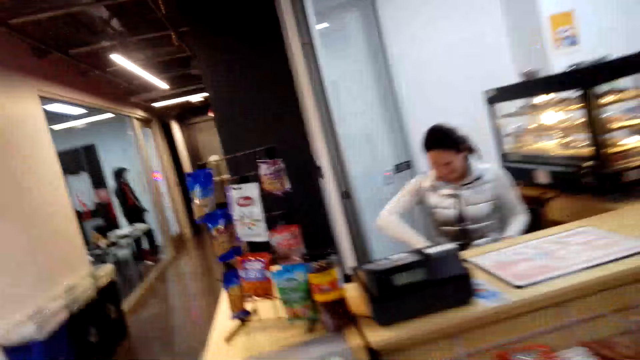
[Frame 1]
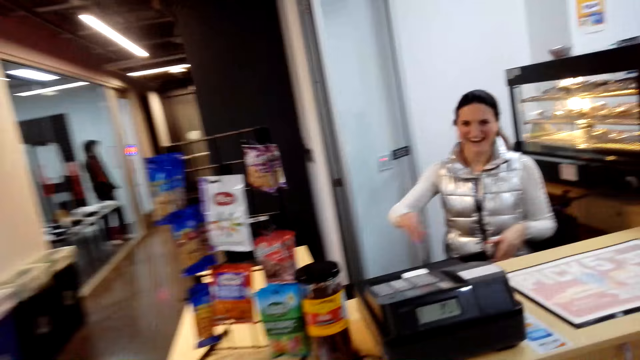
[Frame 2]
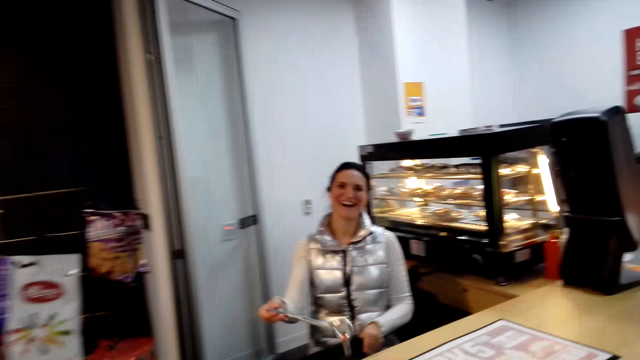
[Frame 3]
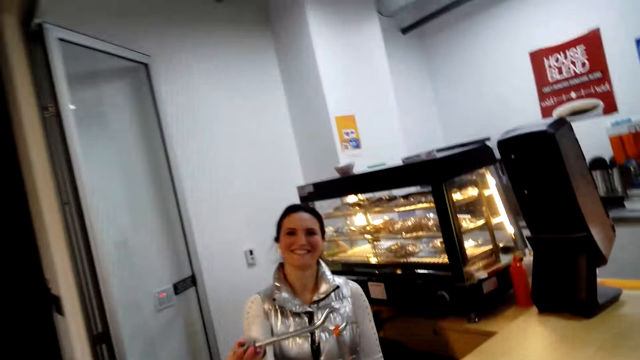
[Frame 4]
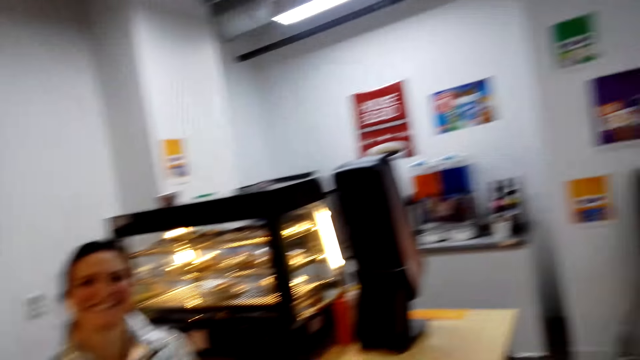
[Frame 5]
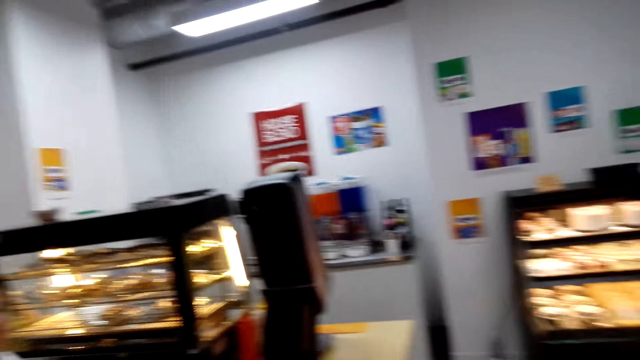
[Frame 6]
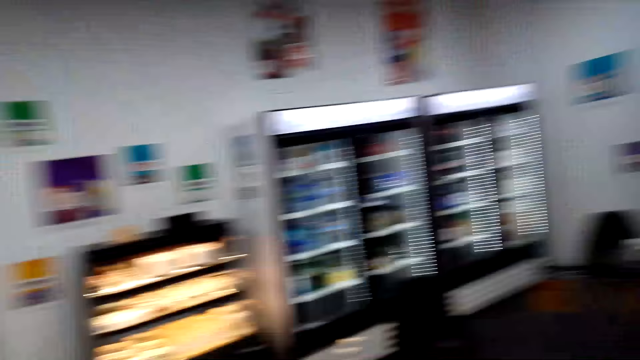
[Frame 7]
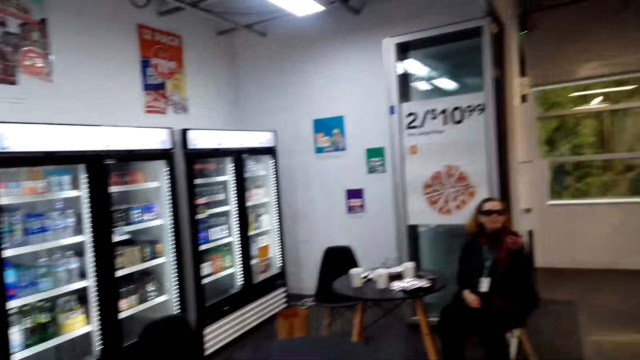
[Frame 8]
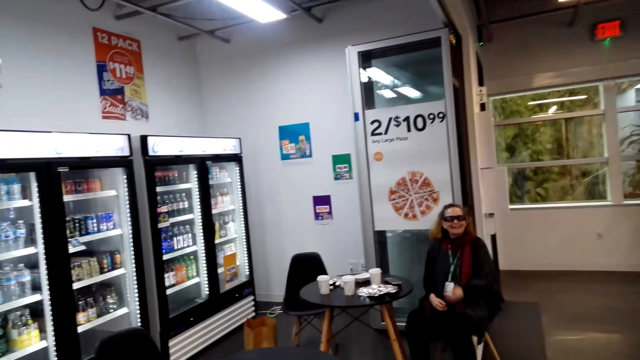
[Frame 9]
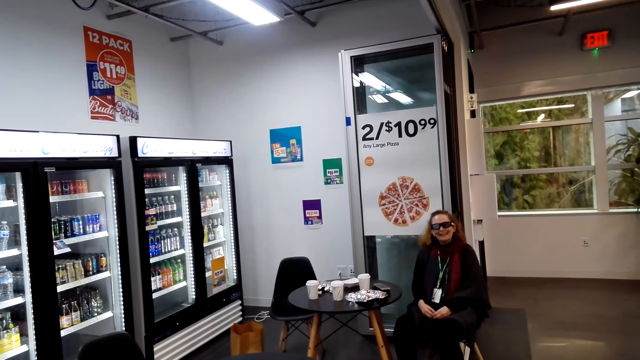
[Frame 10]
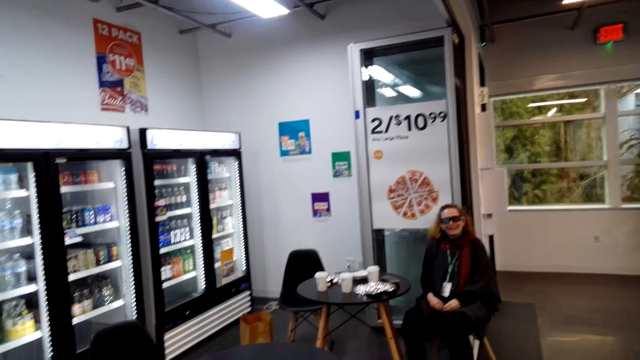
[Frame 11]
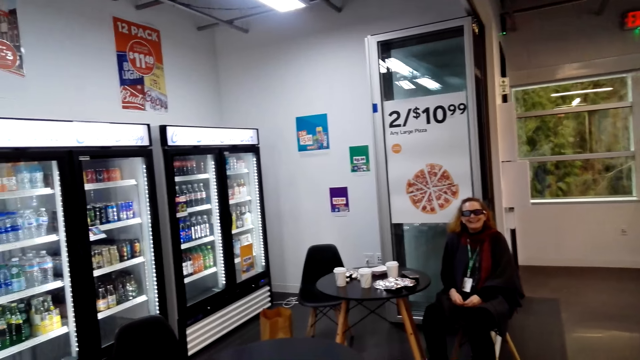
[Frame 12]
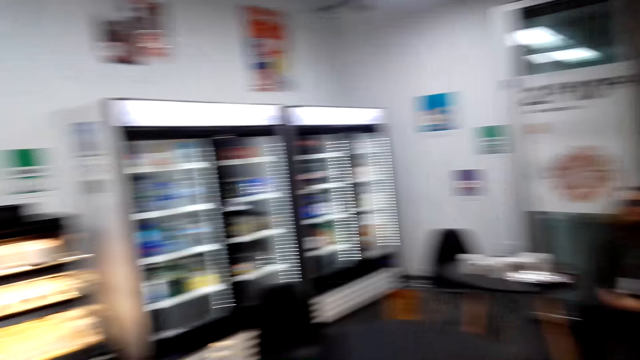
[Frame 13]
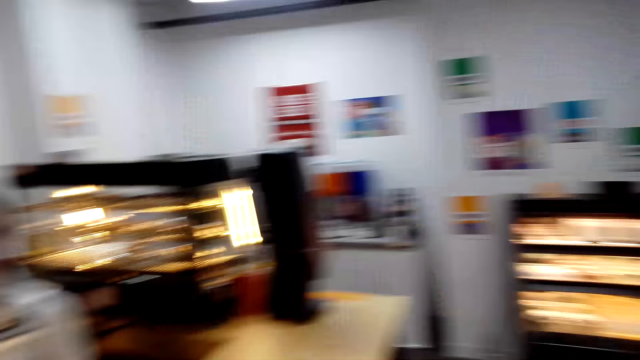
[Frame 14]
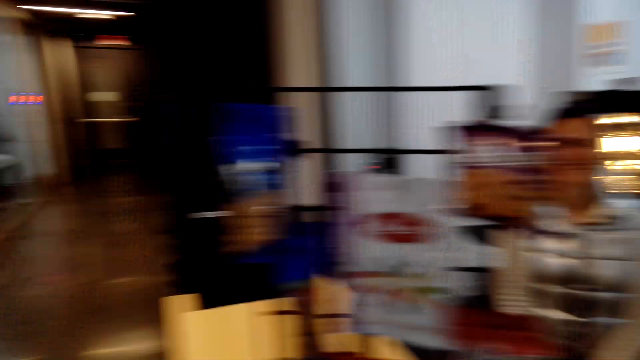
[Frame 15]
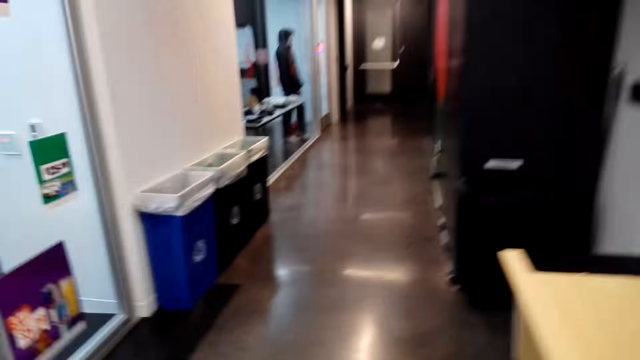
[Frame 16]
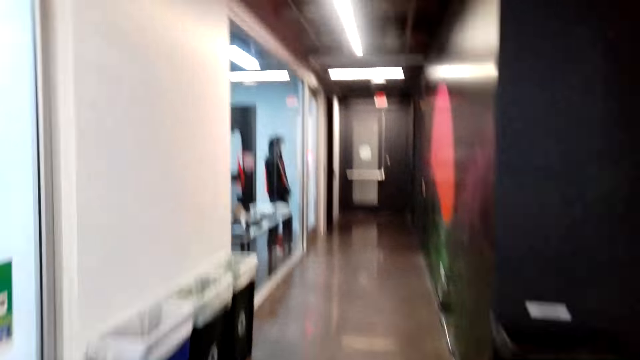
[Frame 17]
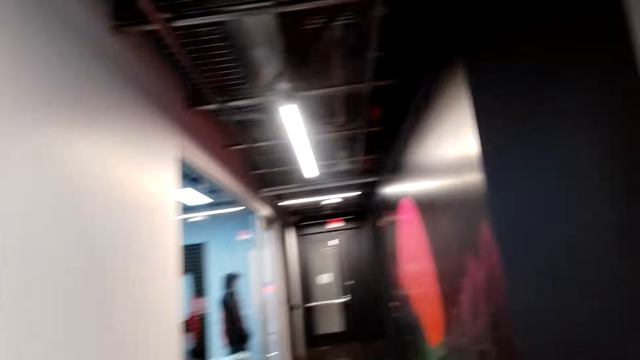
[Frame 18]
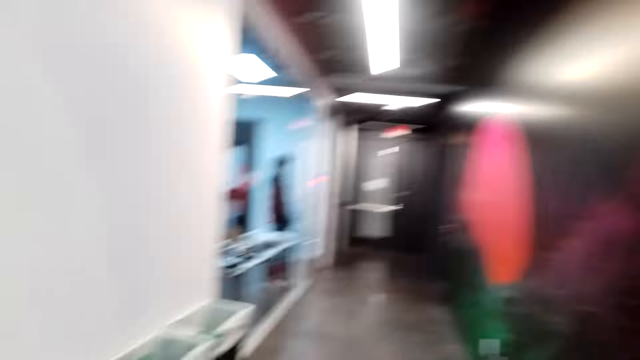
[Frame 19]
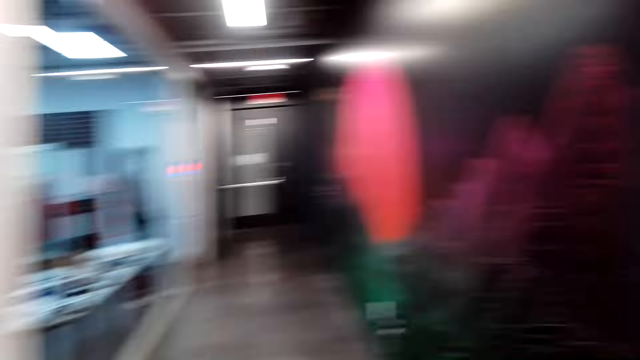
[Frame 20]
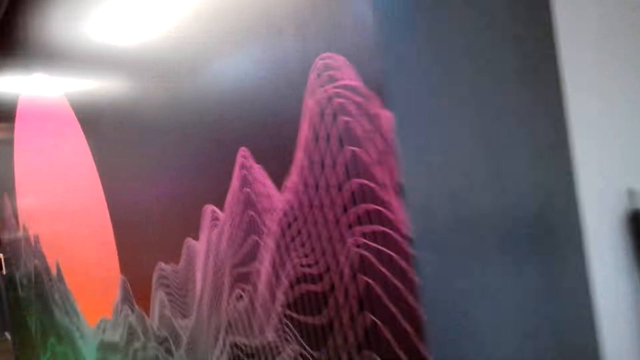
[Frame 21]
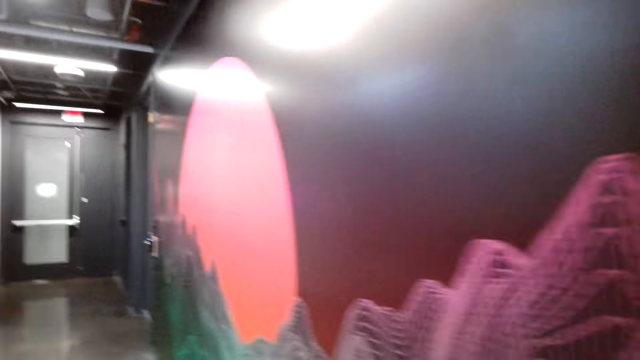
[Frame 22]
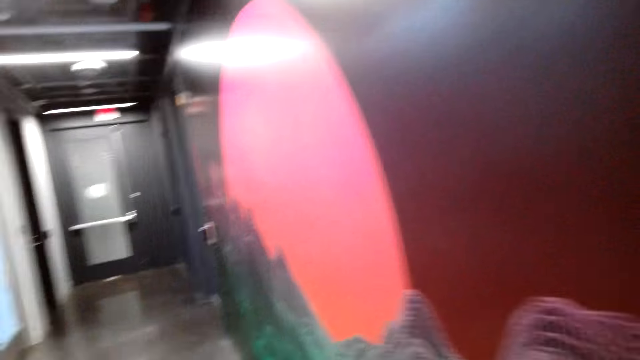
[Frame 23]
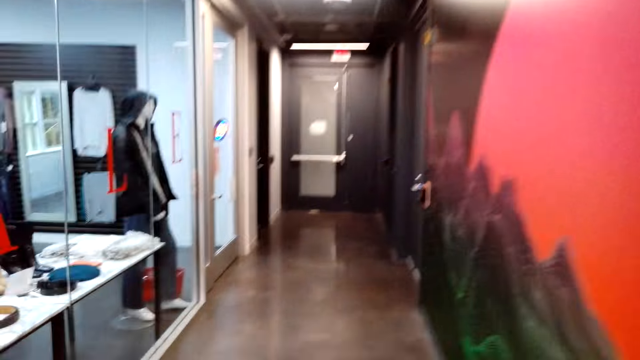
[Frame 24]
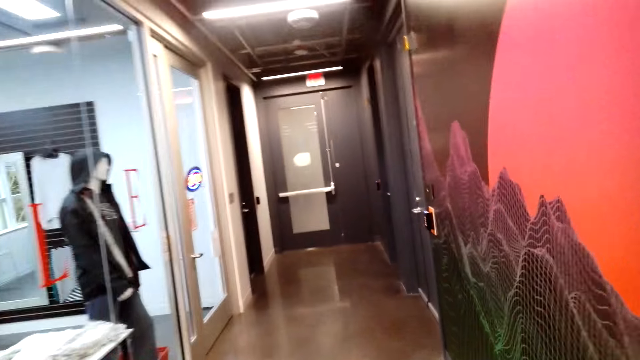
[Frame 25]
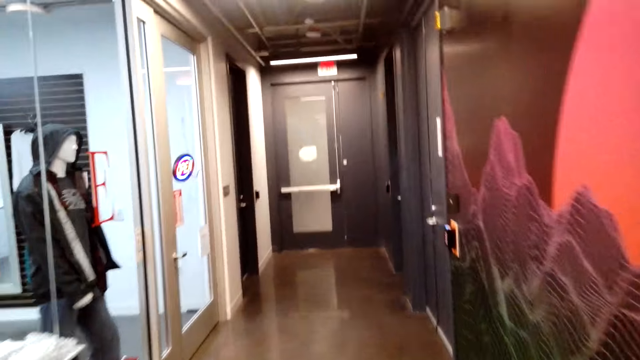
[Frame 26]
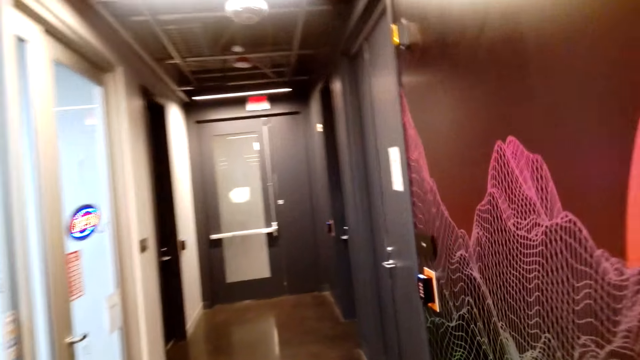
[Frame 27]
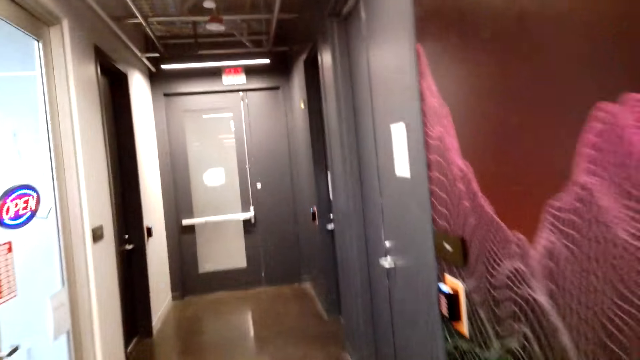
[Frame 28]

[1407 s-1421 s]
The camera wearer moves around the mall. They converse.

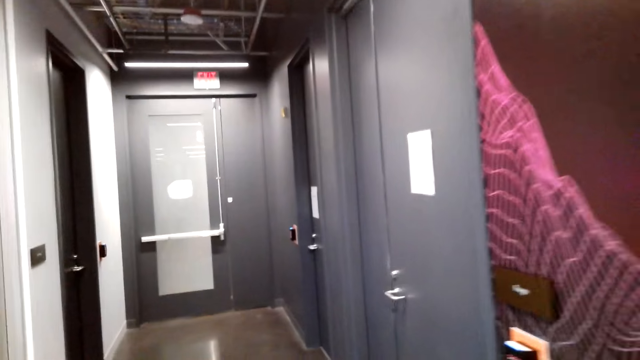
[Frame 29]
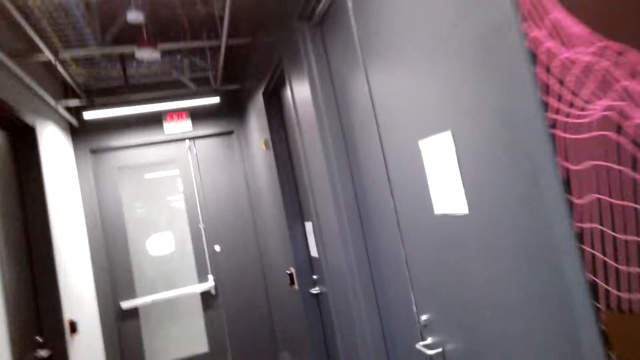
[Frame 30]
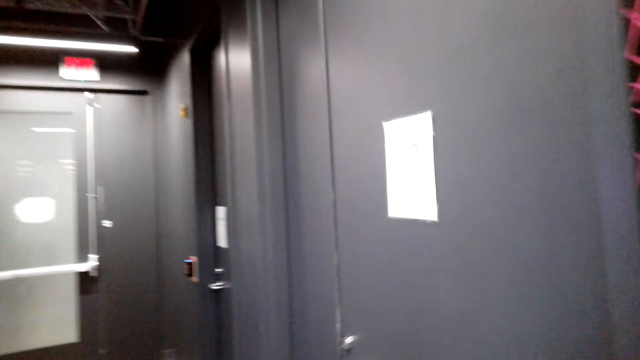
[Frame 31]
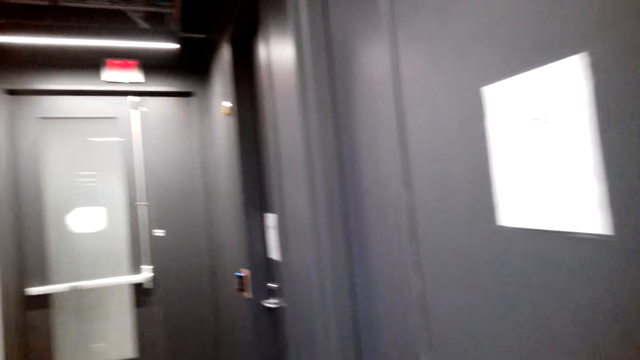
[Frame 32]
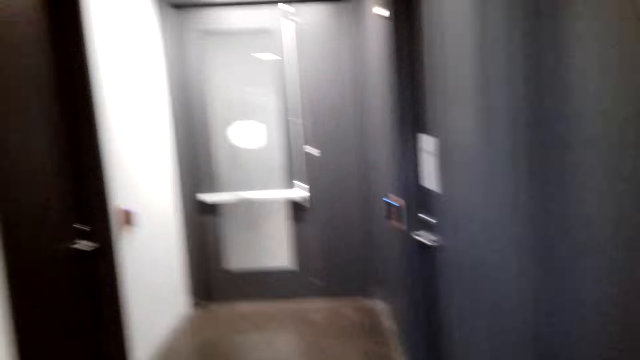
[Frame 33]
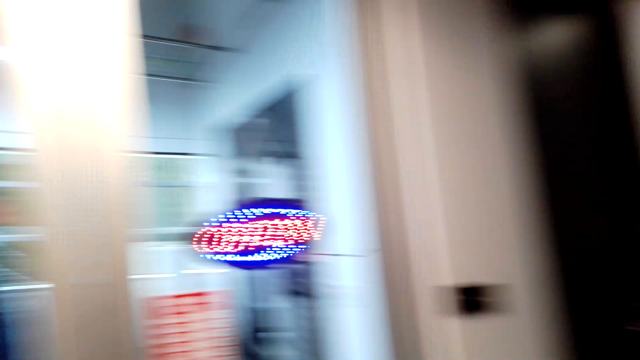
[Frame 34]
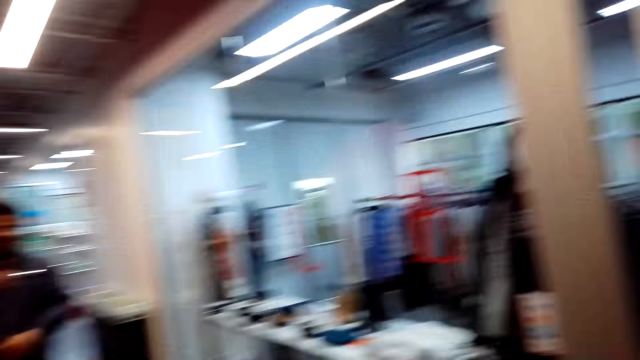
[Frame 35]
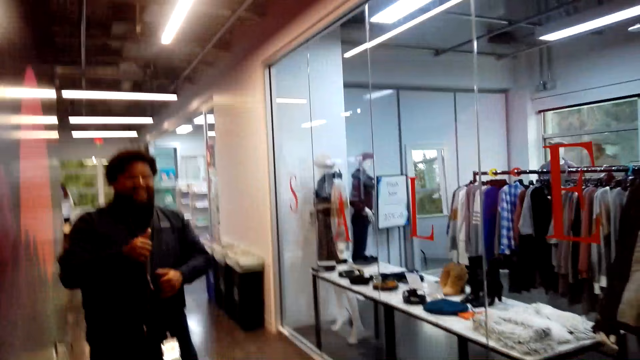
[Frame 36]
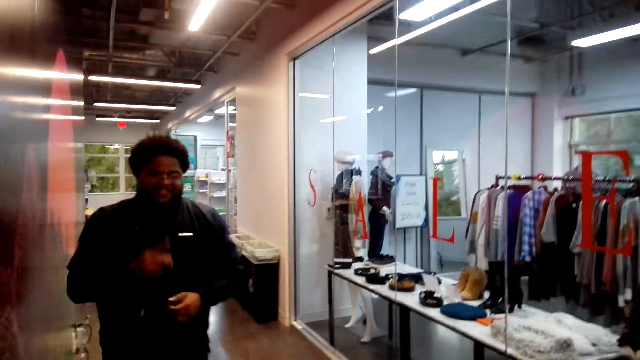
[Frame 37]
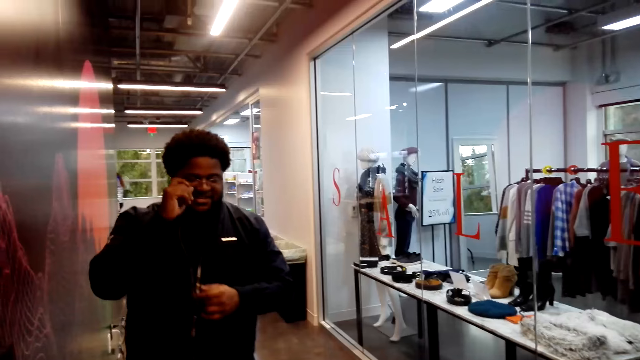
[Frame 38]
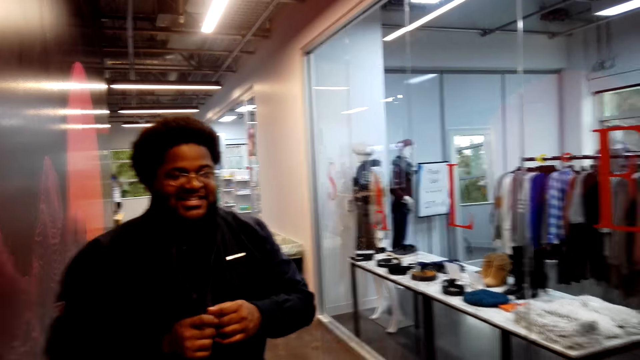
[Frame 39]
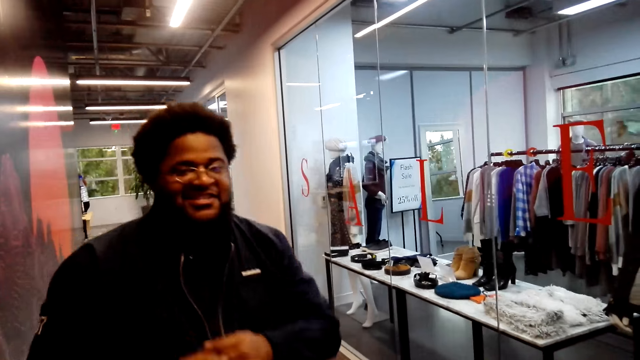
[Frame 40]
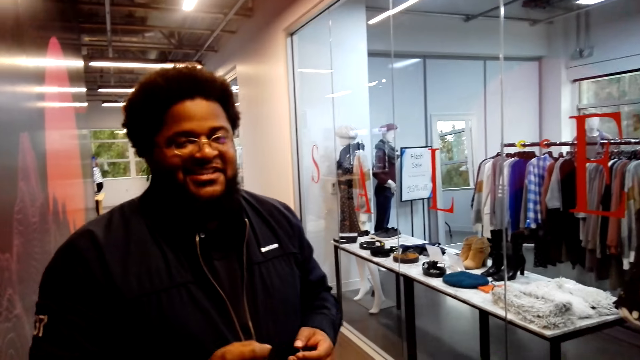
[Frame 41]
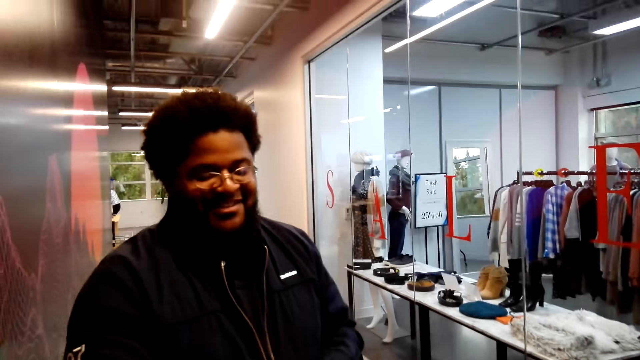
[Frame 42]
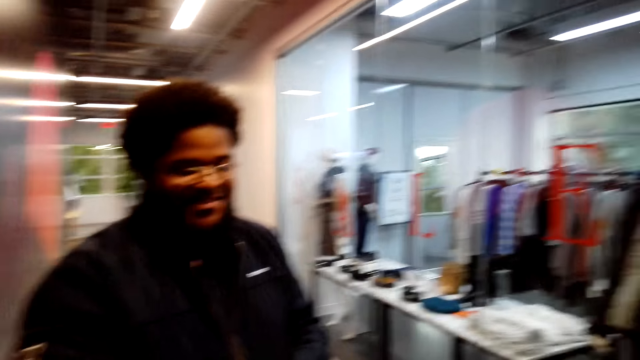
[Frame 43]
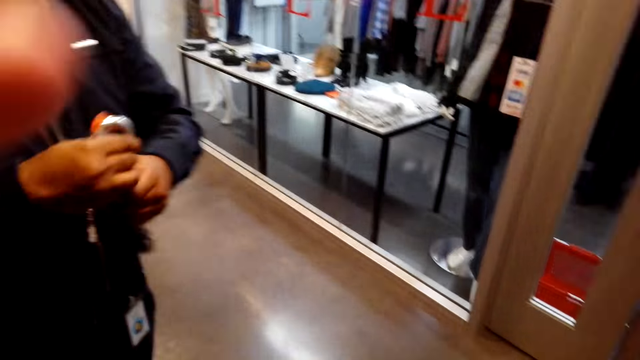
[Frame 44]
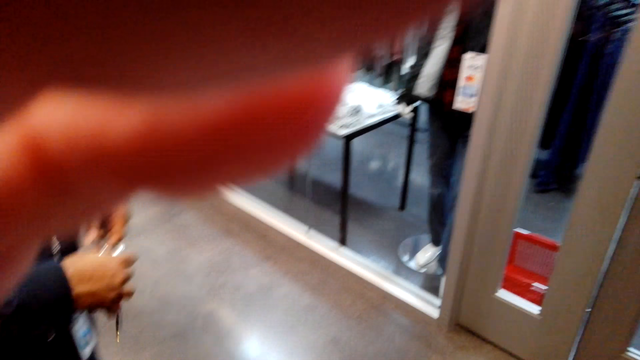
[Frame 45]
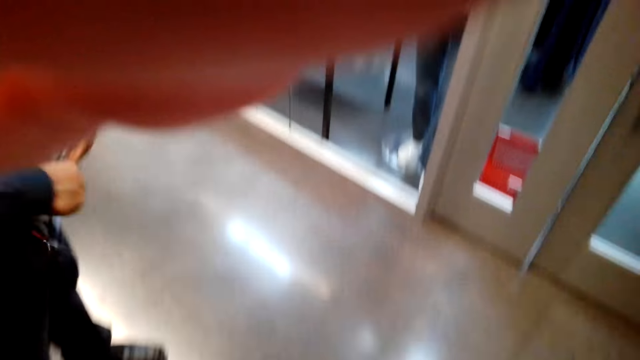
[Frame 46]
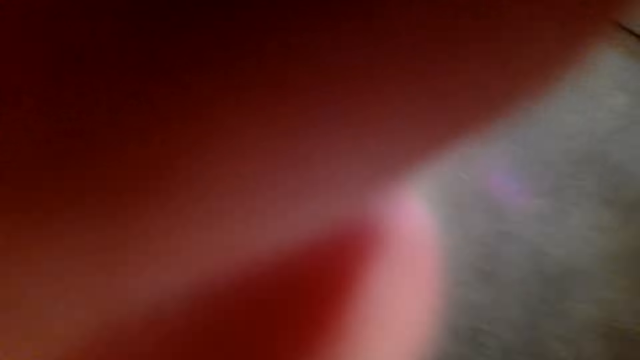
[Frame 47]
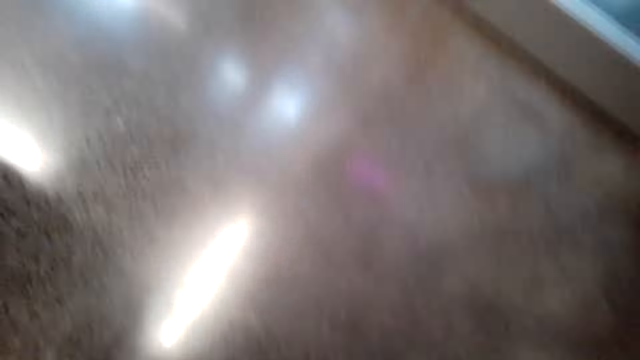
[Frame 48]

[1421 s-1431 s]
The camera wearer turns around. A man converses with the camera wearer. The camera wearer gives the man a key. He adjusts his camera.
